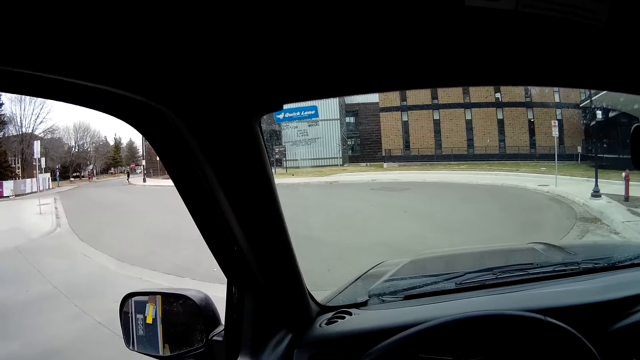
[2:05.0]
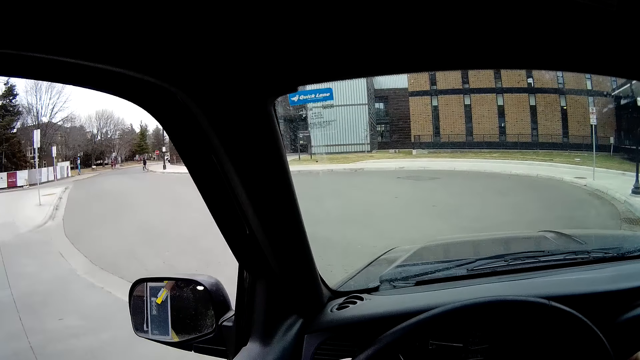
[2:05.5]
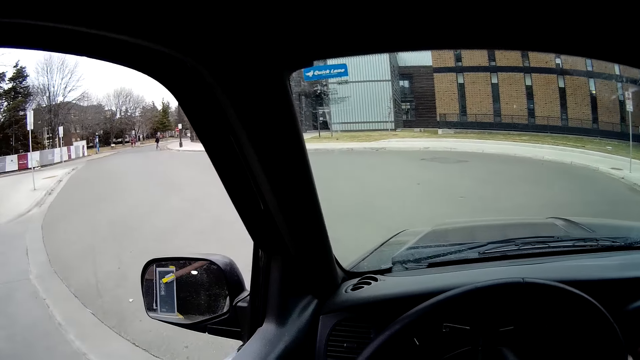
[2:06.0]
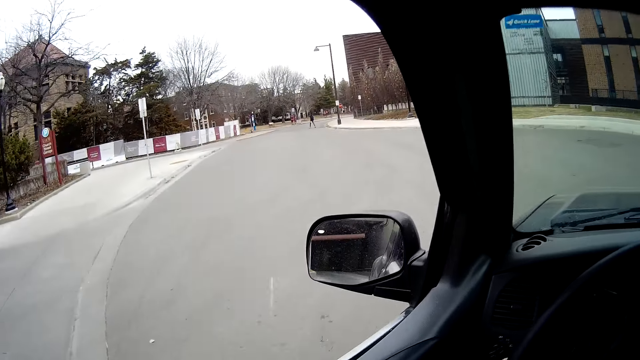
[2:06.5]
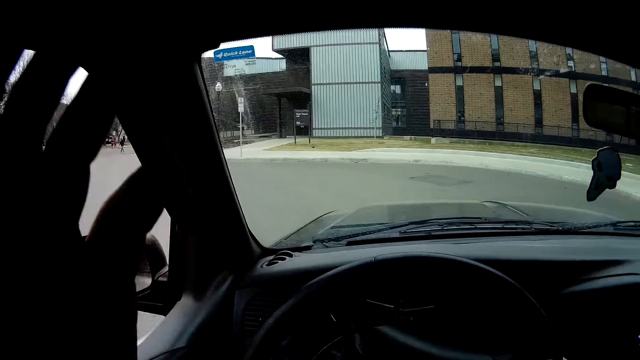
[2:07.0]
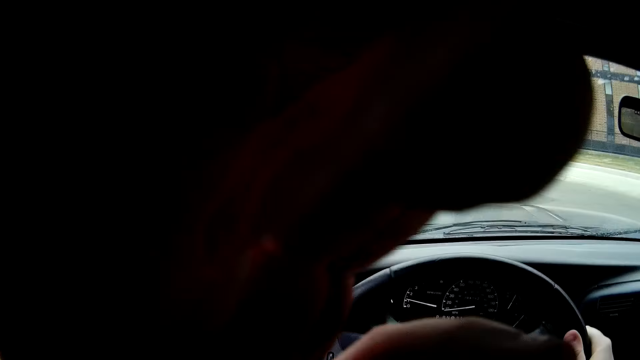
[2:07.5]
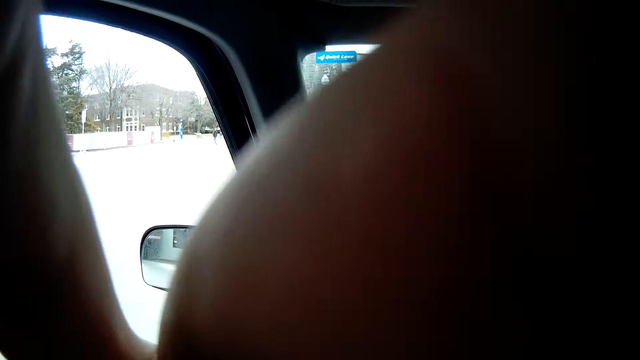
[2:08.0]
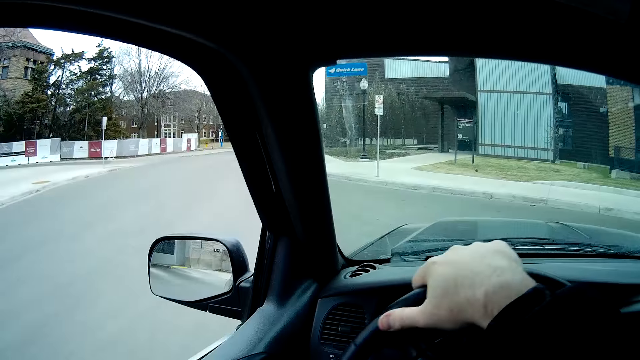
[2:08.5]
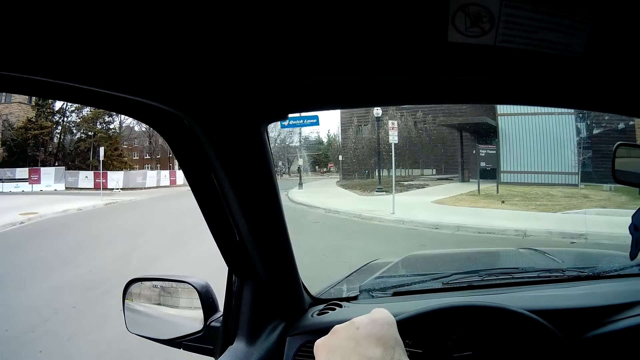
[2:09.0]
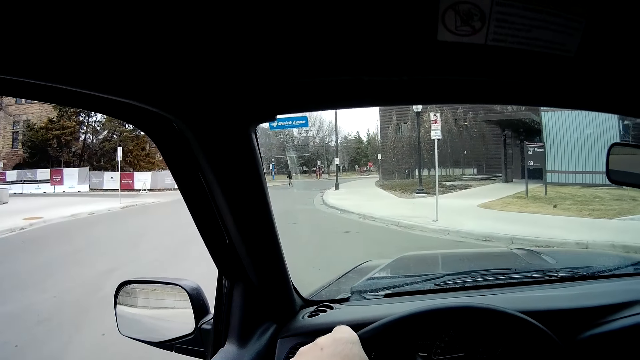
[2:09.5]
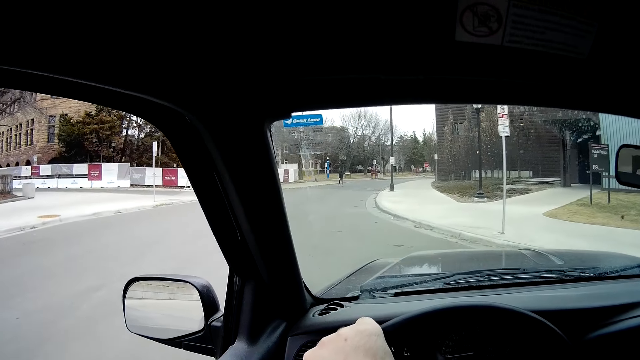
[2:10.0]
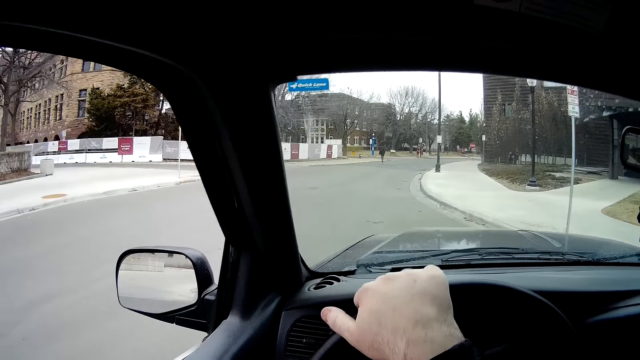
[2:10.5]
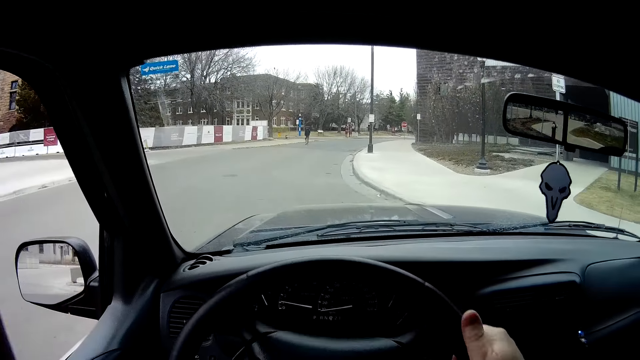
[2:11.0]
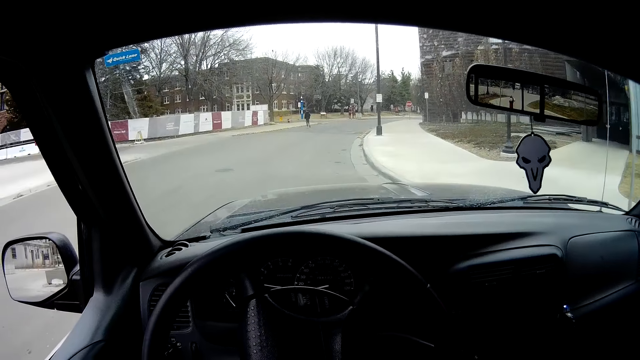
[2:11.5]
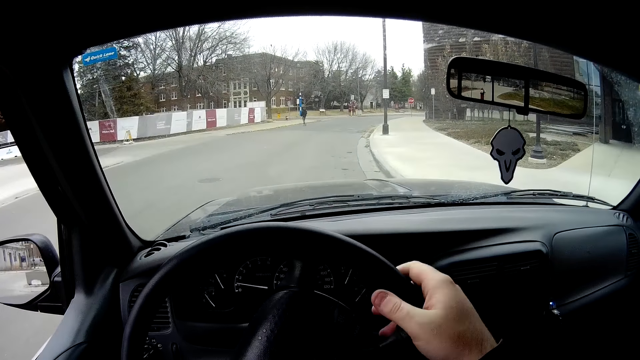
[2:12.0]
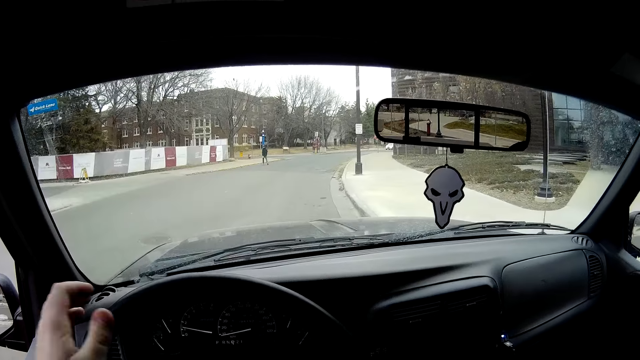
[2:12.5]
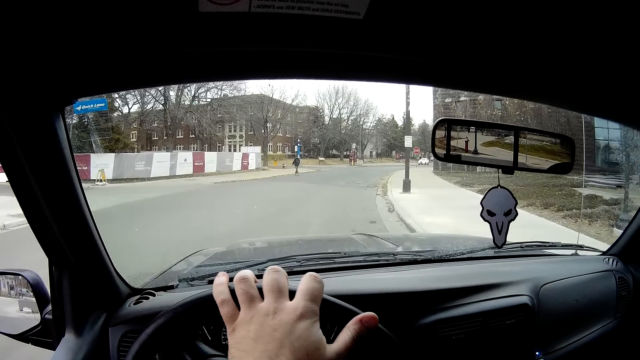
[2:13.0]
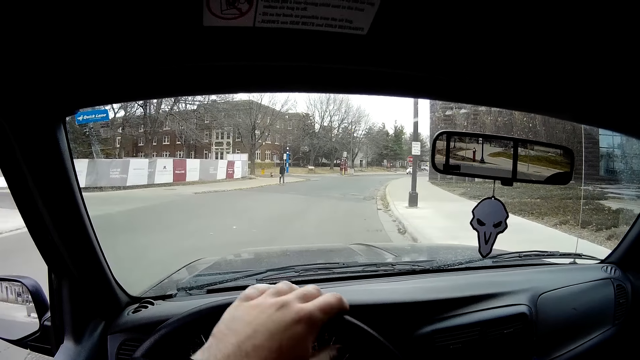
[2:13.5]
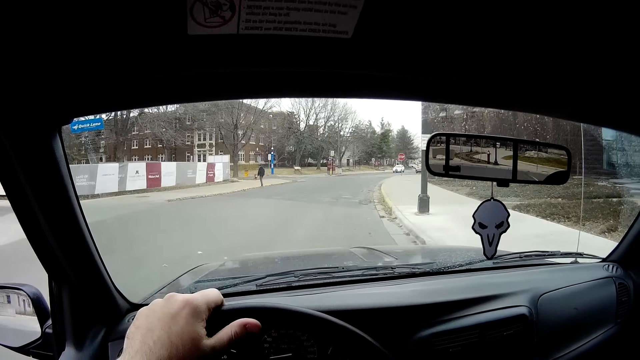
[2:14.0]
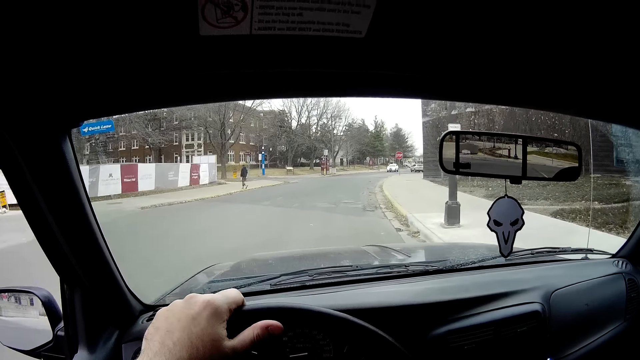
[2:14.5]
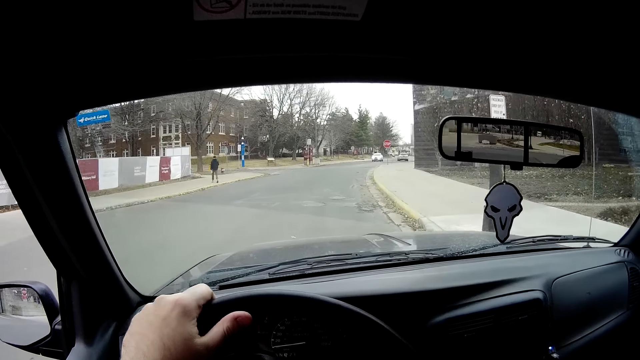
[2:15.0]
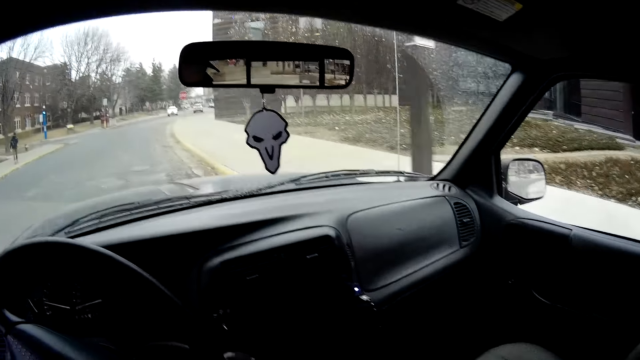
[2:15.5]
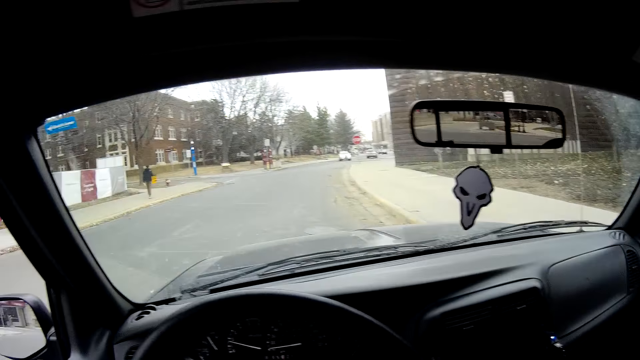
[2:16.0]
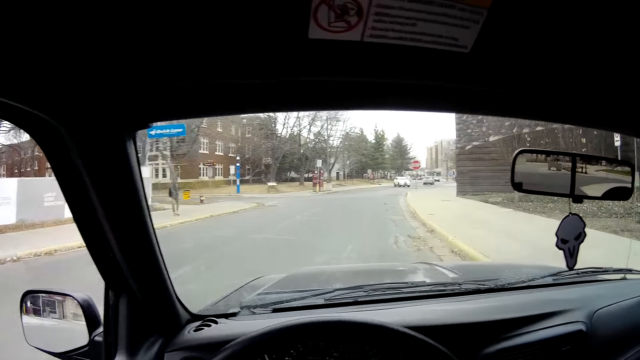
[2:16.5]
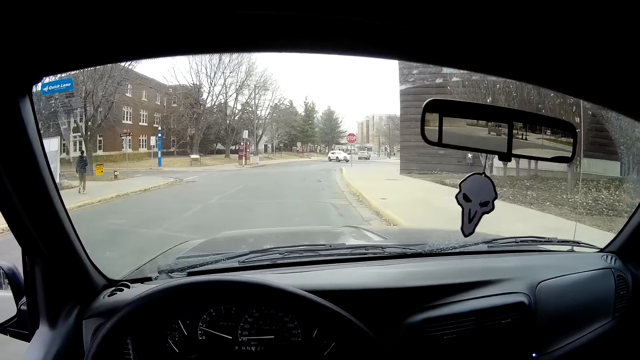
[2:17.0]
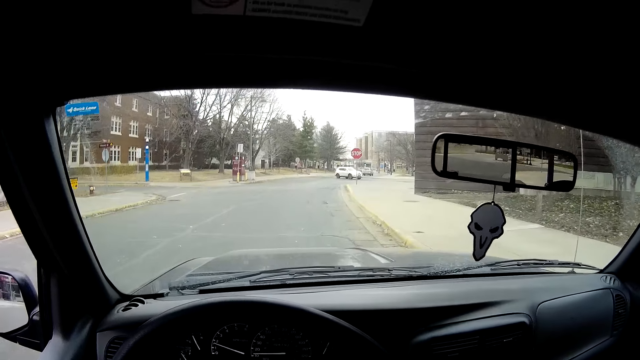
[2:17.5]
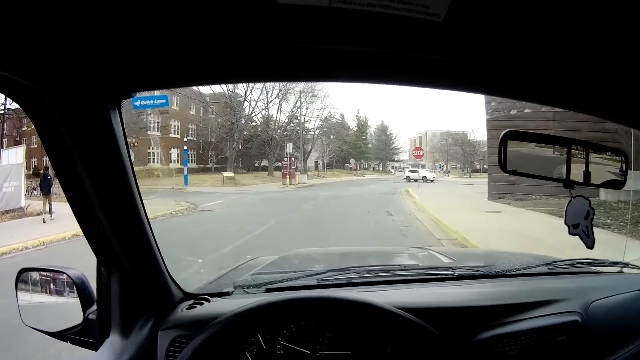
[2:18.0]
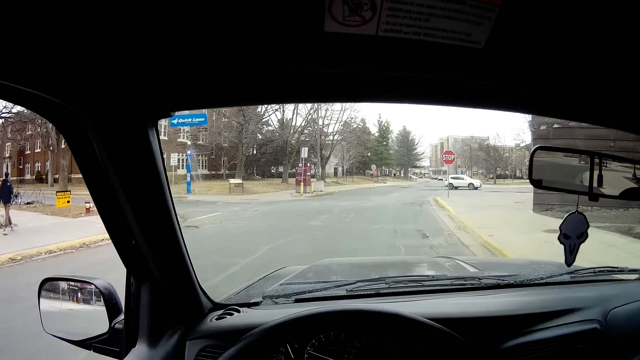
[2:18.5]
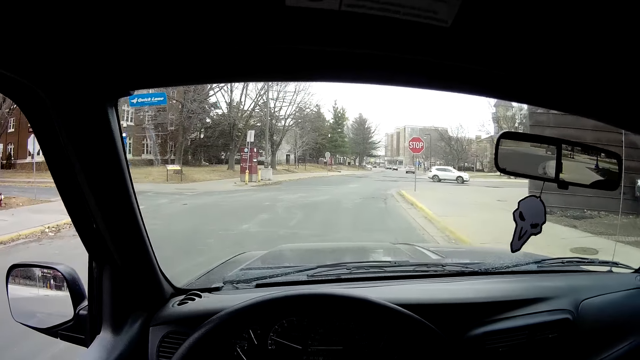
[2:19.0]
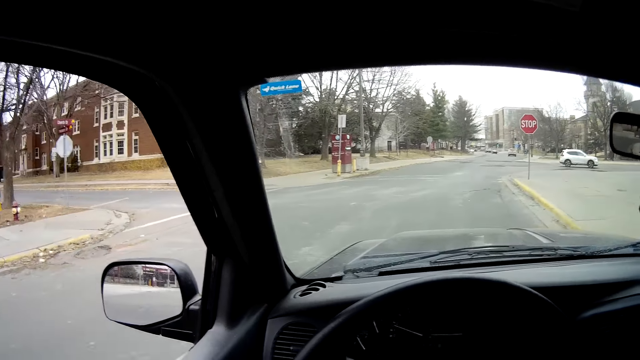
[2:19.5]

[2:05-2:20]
The camera wearer looks to his left. He touches the face. He turns the steering wheel. He listens to music. He turns the steering wheel. A person walks away from the road. The camera wearer looks at the windscreen.

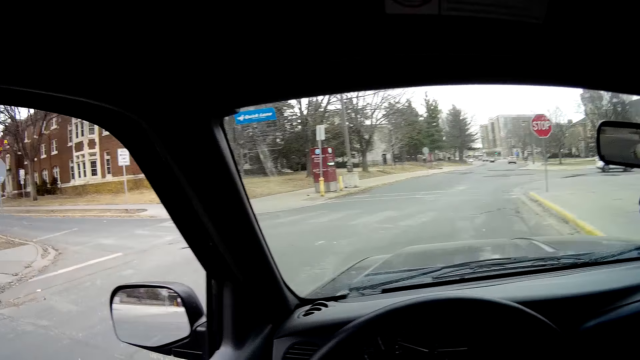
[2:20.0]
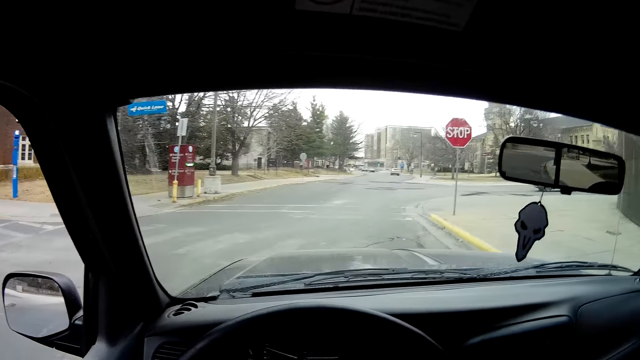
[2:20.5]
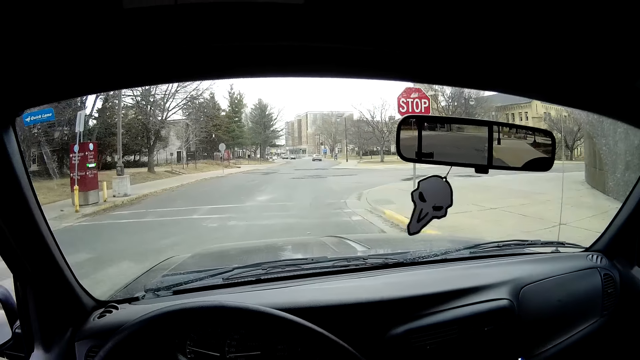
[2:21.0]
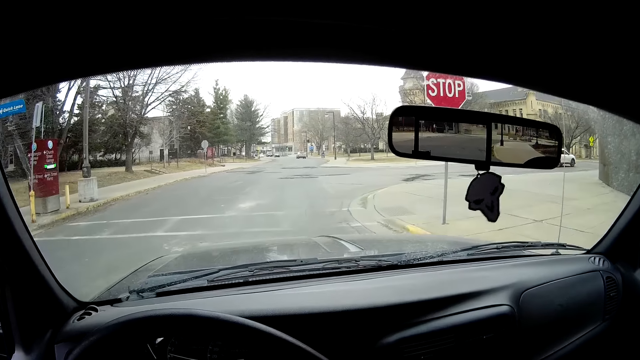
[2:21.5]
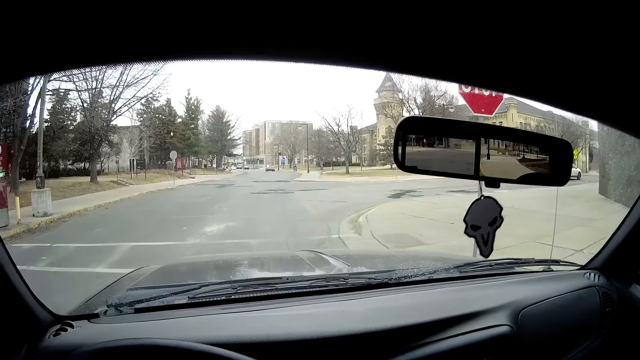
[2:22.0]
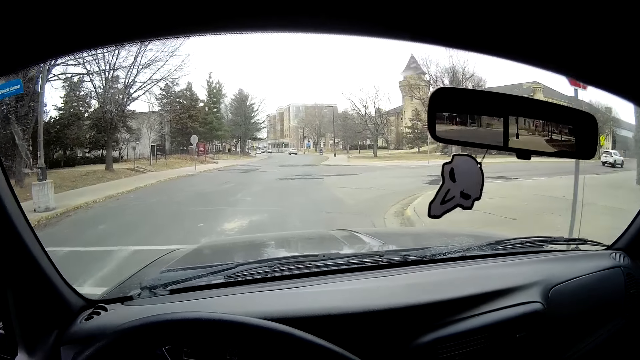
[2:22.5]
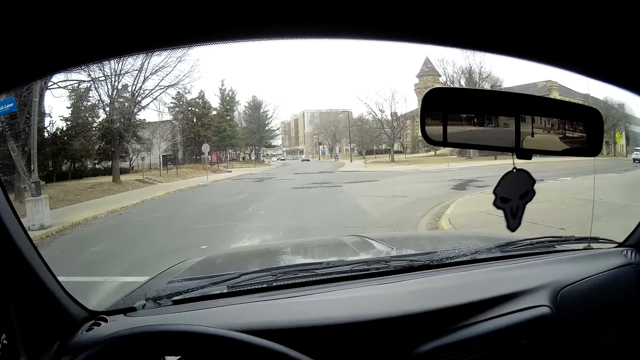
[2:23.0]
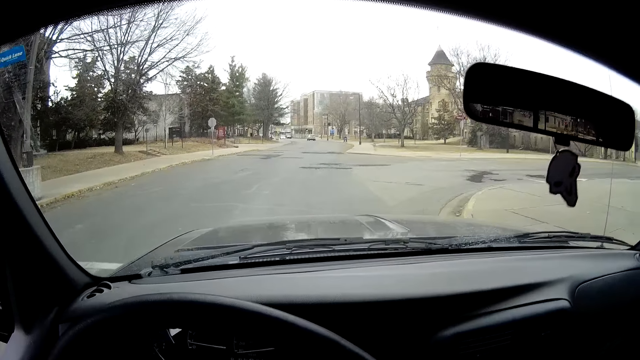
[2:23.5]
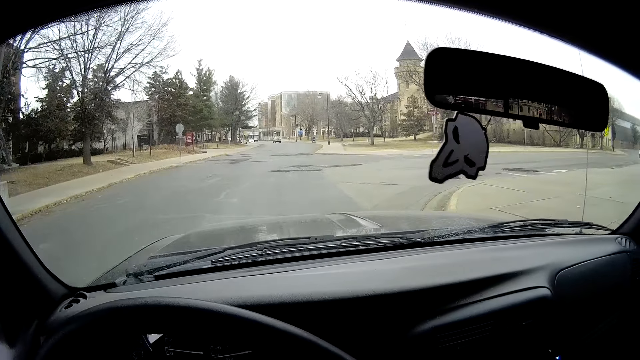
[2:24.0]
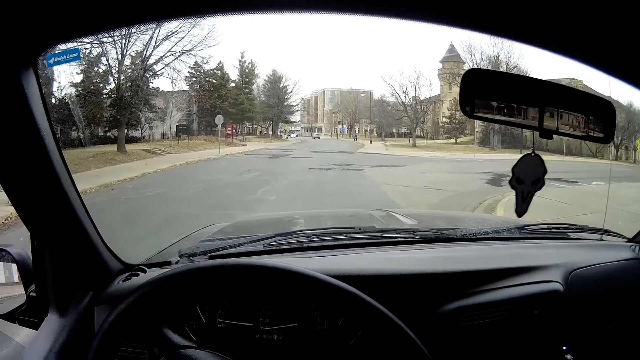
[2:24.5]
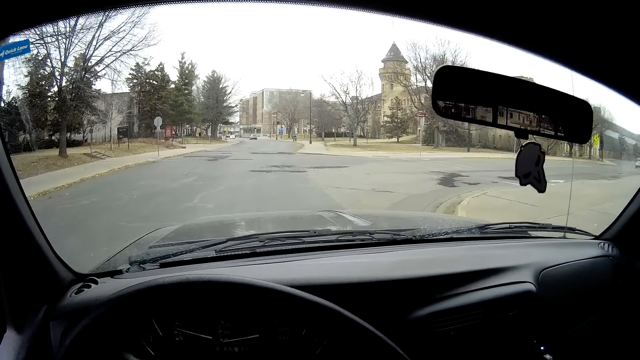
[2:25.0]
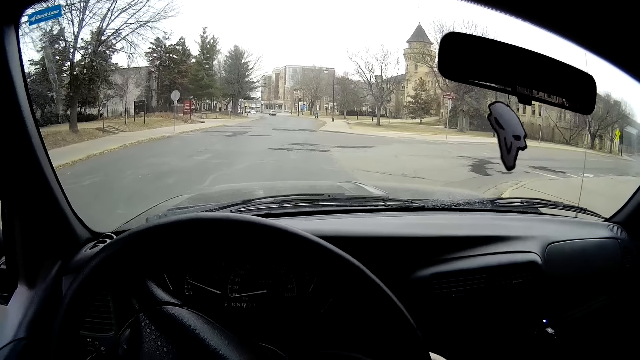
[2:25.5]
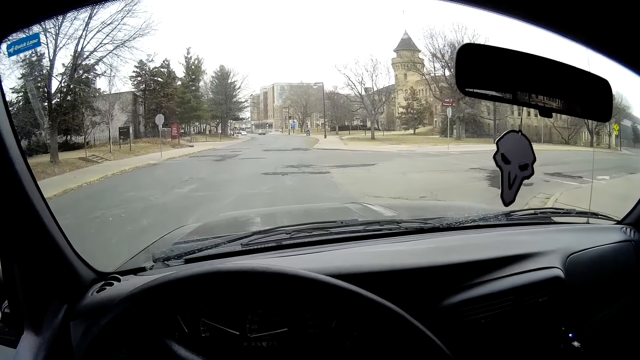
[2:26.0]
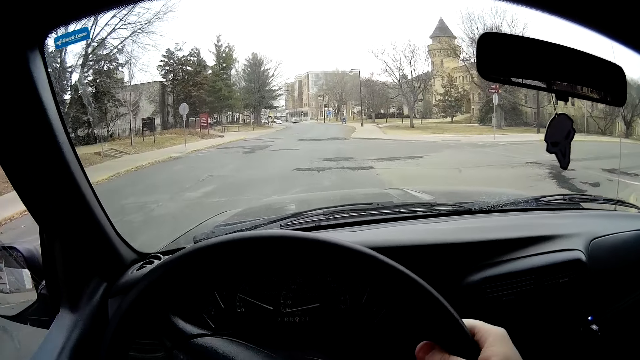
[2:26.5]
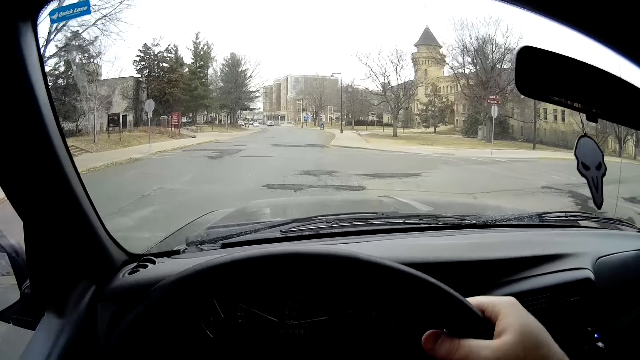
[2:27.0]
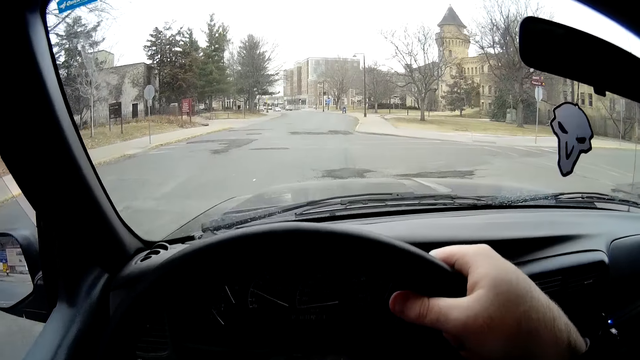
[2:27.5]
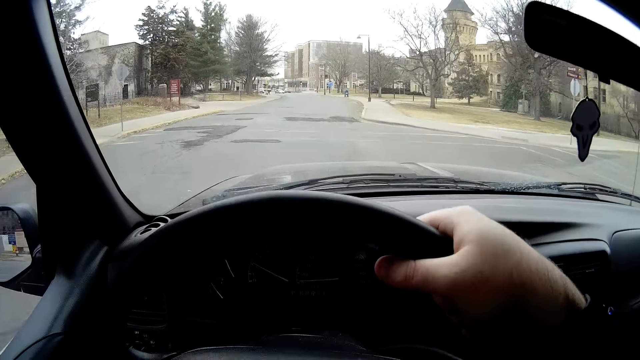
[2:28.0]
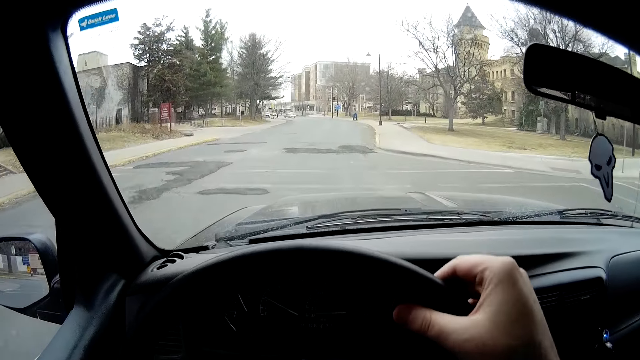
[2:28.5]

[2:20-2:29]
The camera wearer turns the steering wheel.
